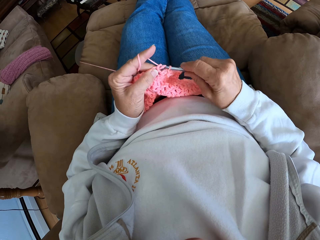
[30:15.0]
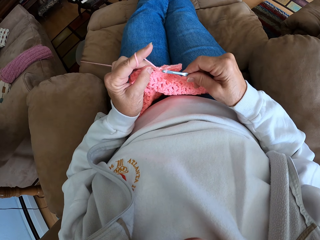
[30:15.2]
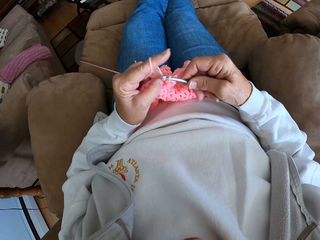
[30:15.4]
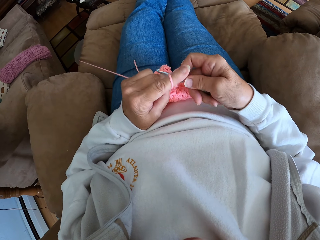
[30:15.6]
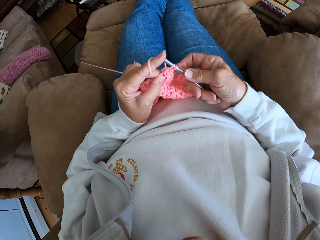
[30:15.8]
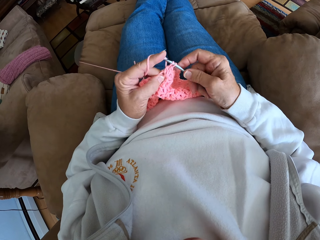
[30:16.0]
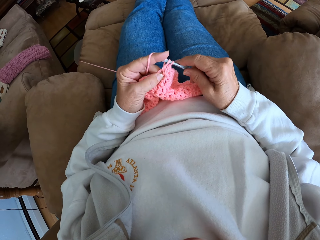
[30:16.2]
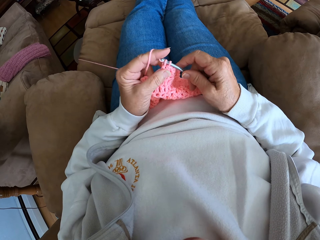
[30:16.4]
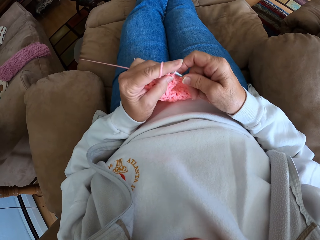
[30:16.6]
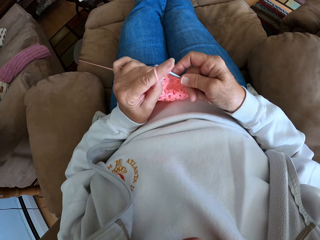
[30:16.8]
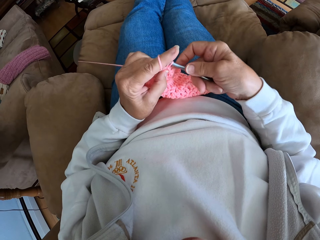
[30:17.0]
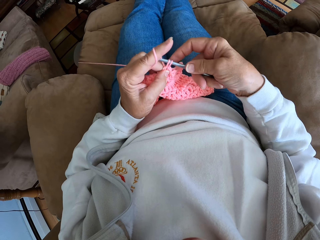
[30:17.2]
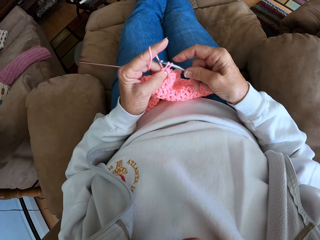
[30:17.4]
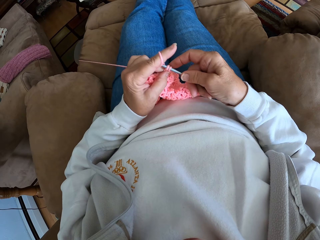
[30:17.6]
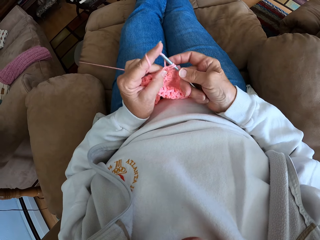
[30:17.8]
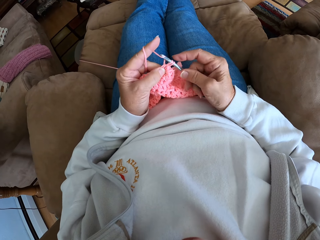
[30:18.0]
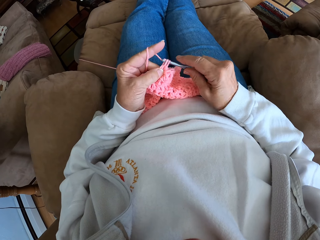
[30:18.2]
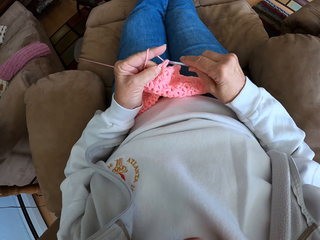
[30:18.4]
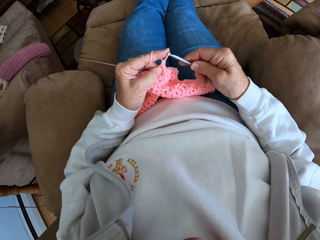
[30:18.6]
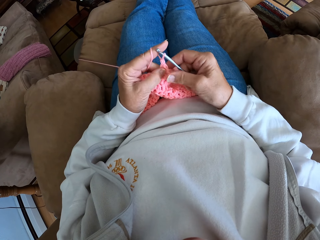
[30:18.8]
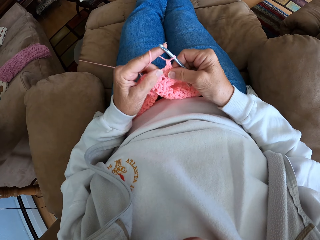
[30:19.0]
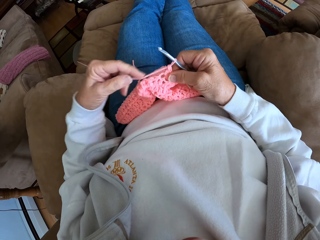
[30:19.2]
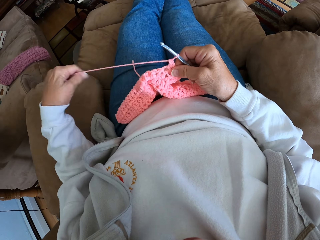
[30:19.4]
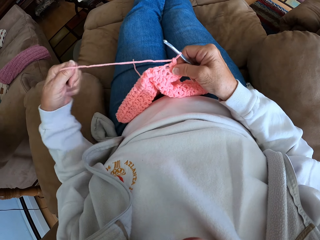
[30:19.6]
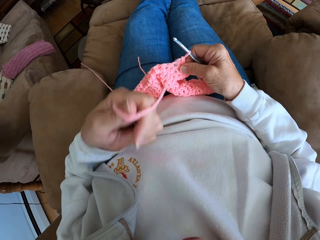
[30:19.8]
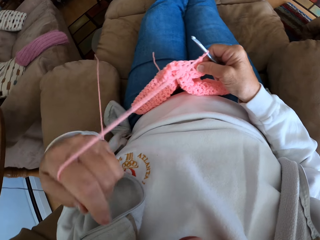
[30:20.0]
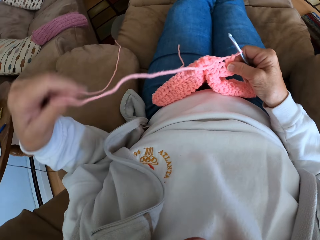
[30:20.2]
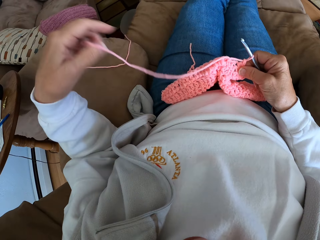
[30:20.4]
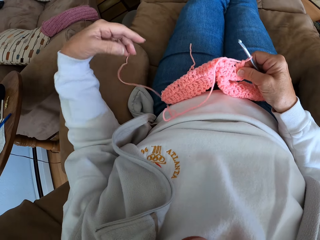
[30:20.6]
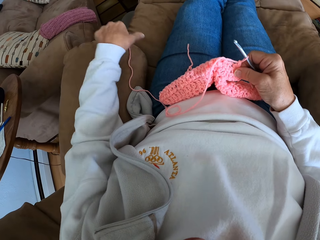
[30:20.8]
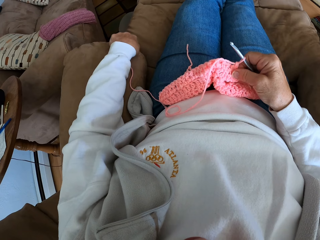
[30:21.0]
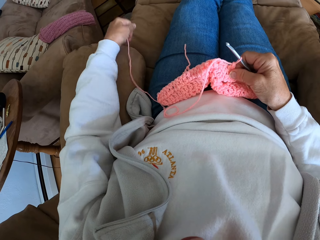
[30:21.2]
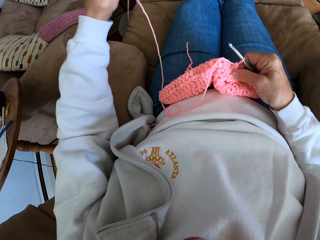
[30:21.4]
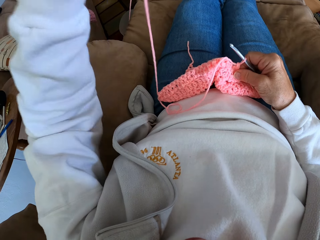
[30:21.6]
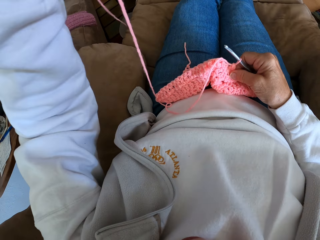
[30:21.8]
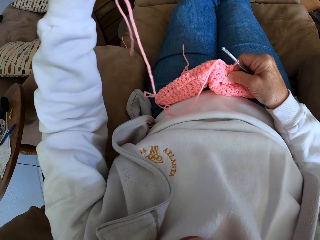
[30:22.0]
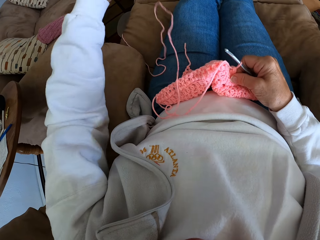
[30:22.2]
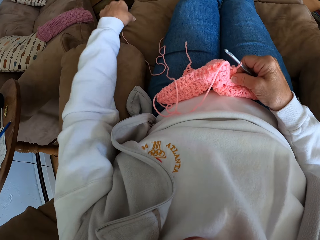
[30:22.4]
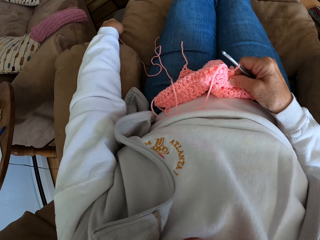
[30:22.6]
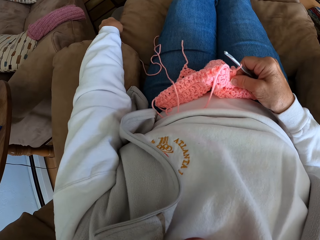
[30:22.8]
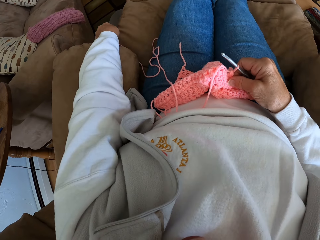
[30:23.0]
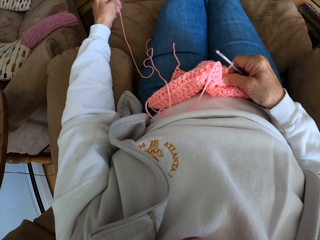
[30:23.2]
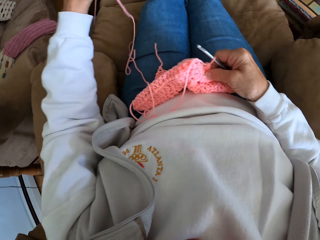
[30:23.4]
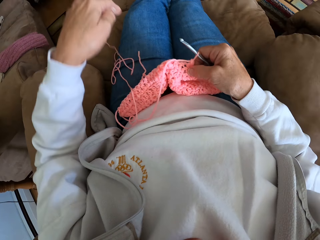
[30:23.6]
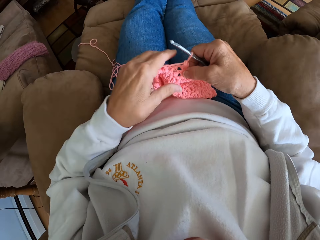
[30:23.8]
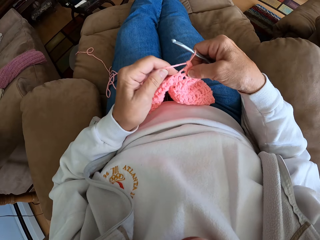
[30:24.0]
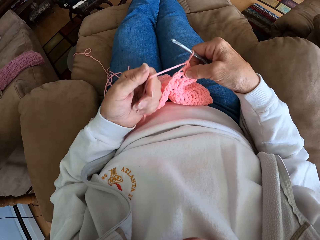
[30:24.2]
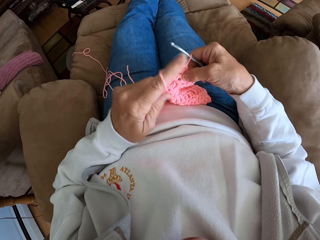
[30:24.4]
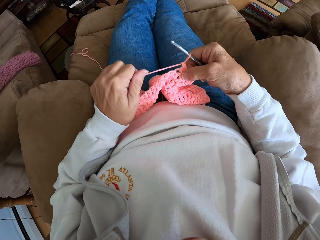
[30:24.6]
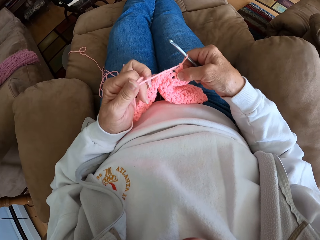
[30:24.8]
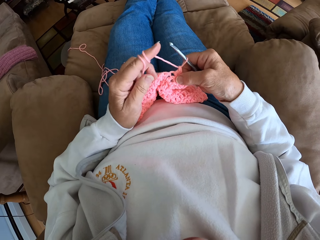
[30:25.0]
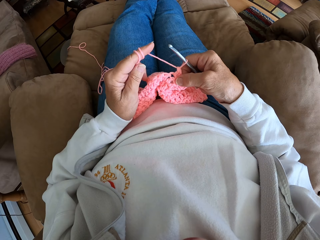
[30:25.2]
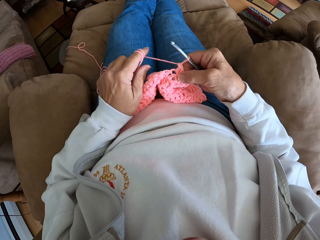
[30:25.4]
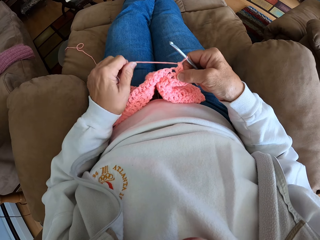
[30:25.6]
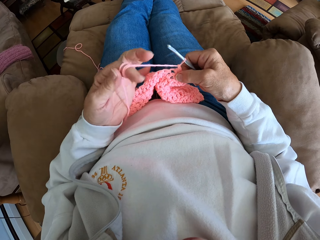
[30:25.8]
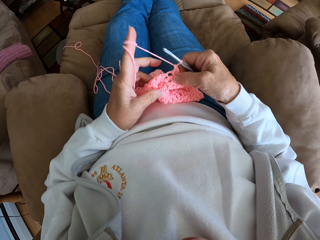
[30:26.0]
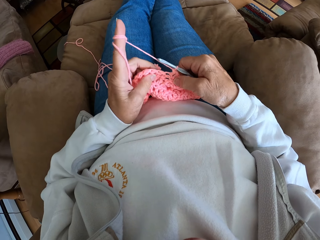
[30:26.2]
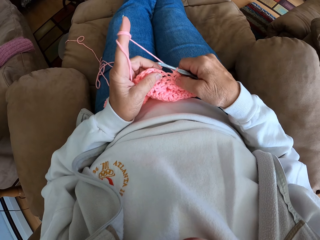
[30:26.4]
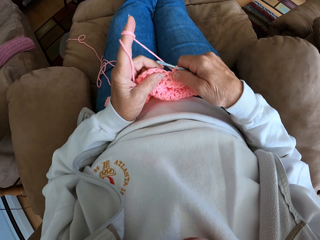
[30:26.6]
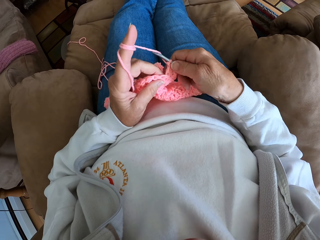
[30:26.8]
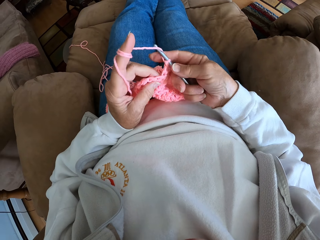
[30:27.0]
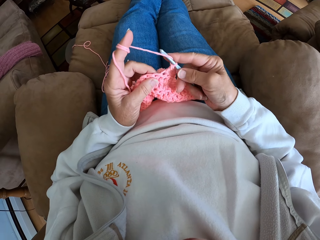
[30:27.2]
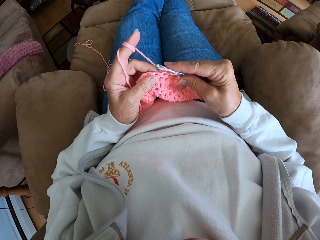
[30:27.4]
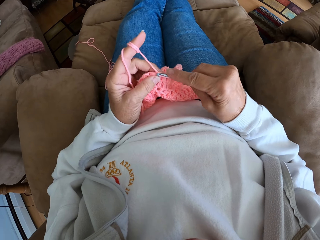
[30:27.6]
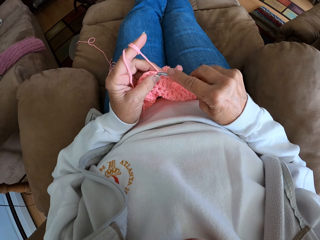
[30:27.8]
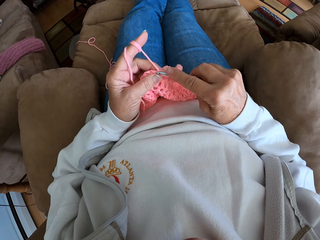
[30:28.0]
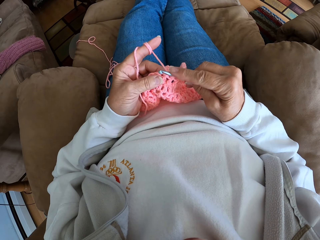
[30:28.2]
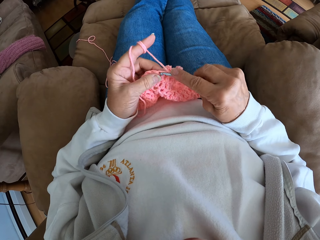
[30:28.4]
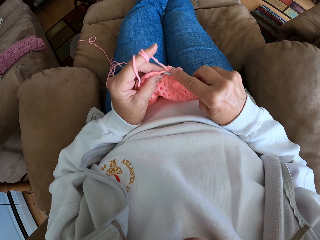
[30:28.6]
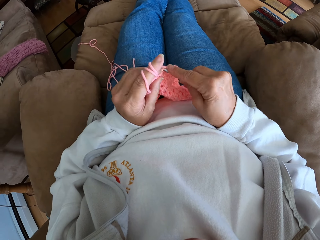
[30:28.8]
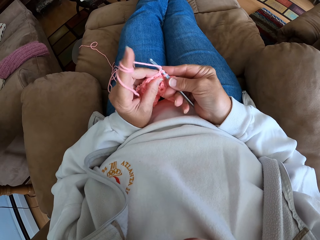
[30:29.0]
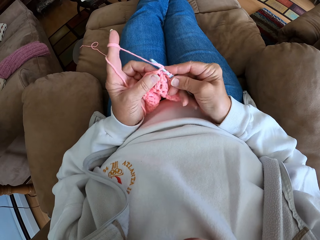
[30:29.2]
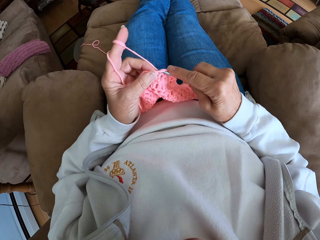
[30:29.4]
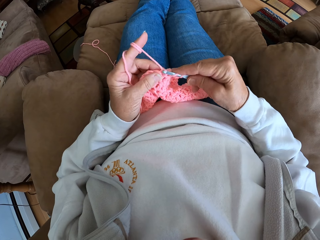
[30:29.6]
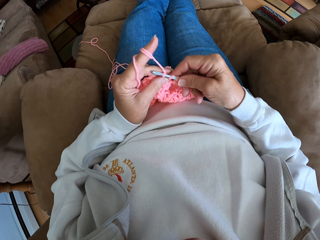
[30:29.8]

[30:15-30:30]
The camera wearer adjusts the yarn. She drags the yarn up. She adjusts the yarn with her hands. She knits the cloth. She crochets the yarn.

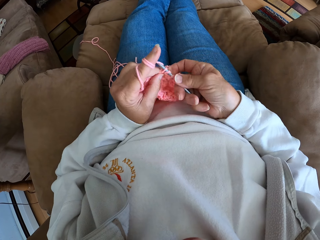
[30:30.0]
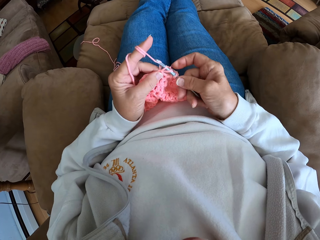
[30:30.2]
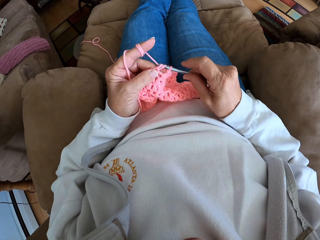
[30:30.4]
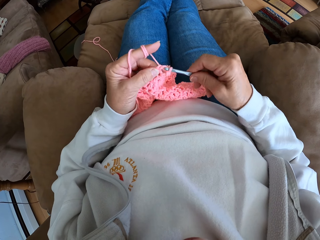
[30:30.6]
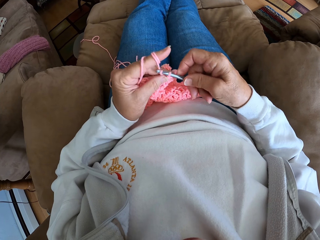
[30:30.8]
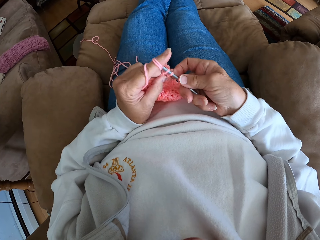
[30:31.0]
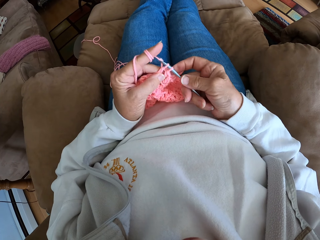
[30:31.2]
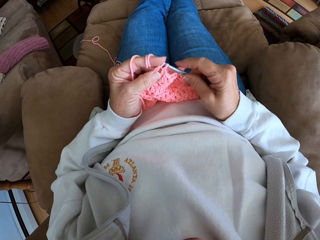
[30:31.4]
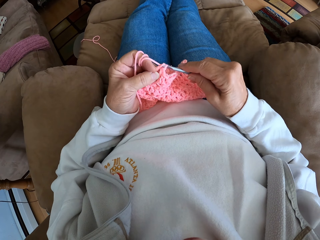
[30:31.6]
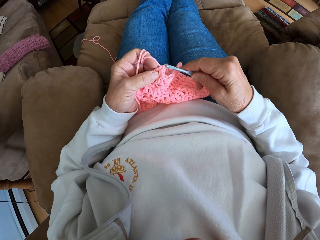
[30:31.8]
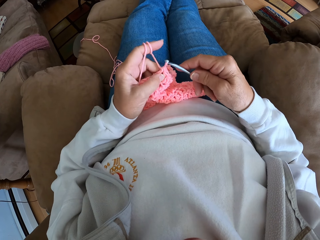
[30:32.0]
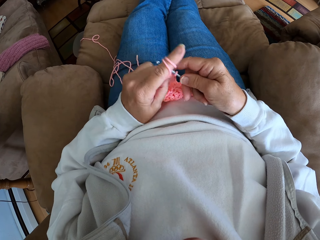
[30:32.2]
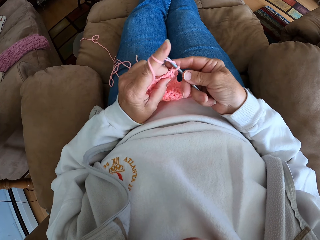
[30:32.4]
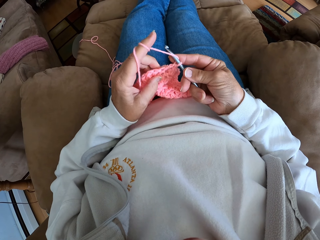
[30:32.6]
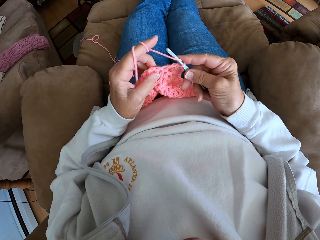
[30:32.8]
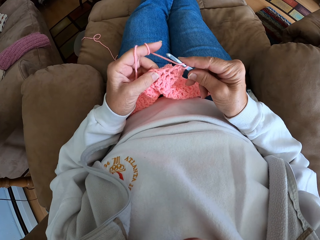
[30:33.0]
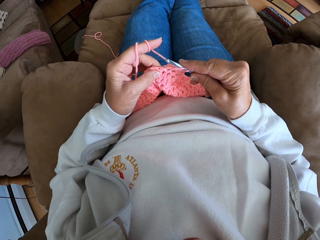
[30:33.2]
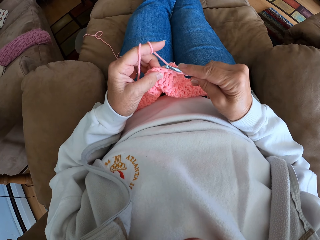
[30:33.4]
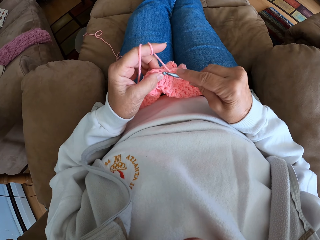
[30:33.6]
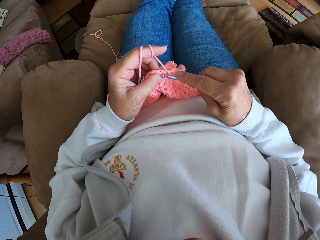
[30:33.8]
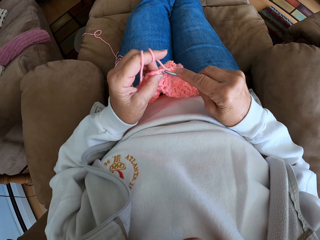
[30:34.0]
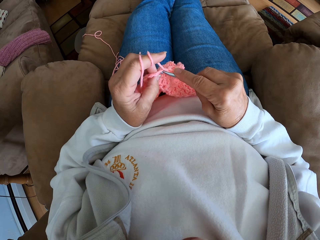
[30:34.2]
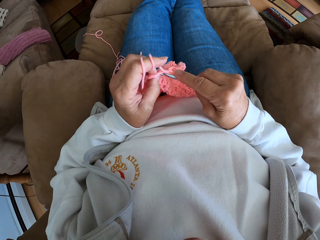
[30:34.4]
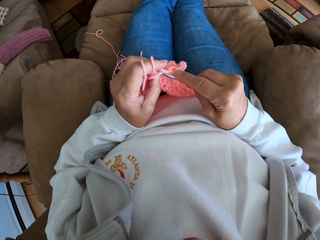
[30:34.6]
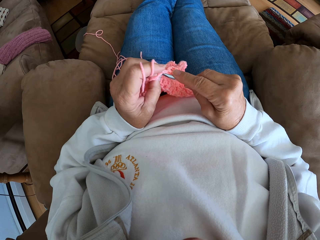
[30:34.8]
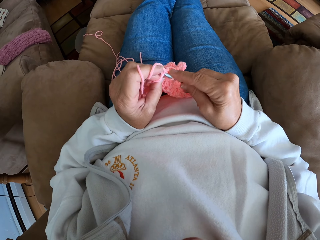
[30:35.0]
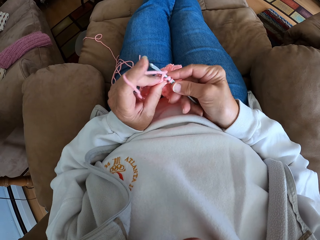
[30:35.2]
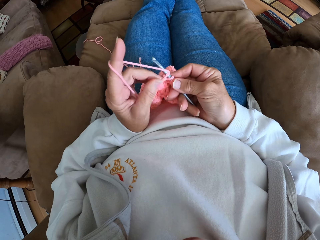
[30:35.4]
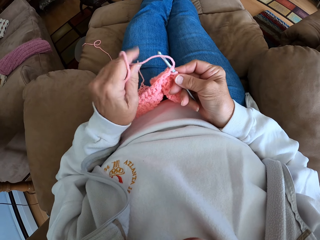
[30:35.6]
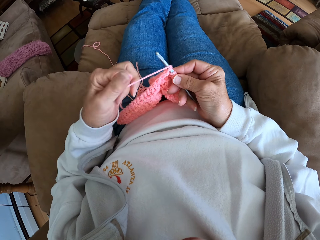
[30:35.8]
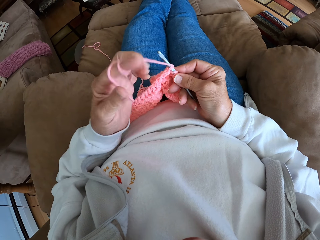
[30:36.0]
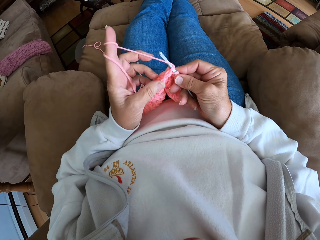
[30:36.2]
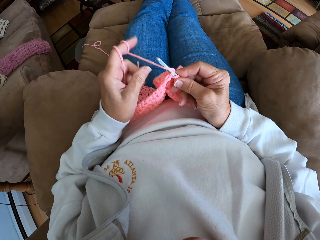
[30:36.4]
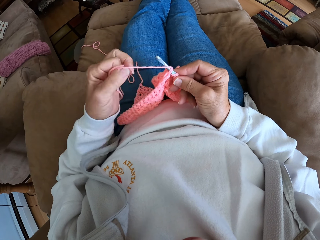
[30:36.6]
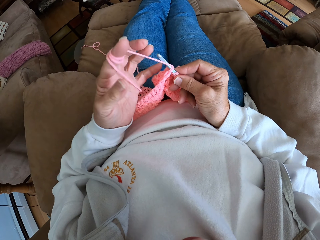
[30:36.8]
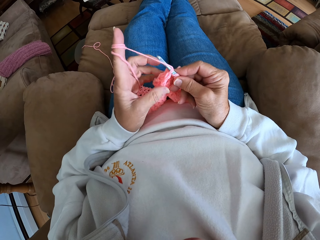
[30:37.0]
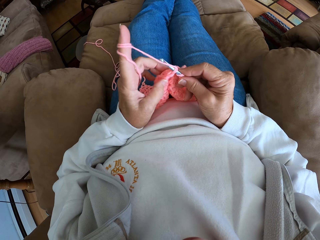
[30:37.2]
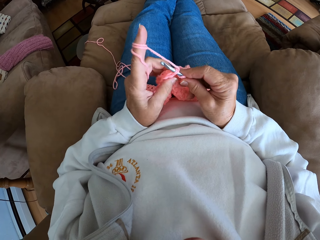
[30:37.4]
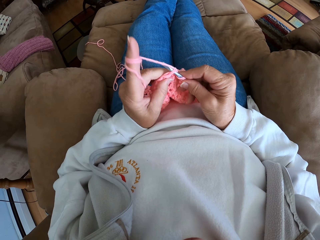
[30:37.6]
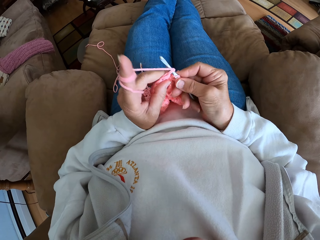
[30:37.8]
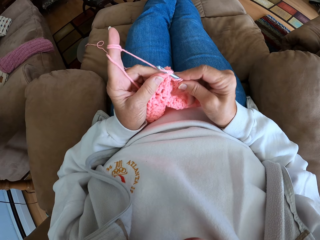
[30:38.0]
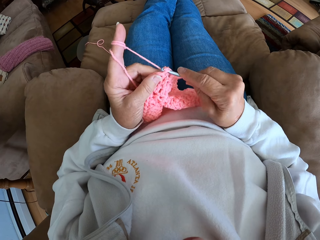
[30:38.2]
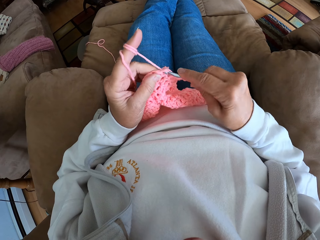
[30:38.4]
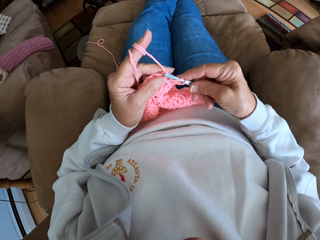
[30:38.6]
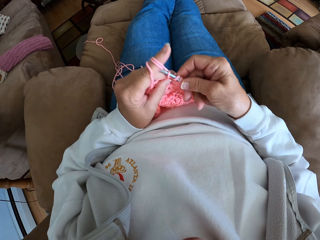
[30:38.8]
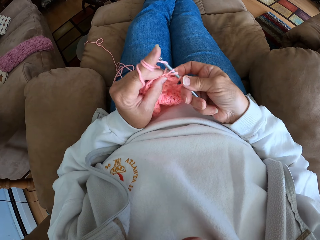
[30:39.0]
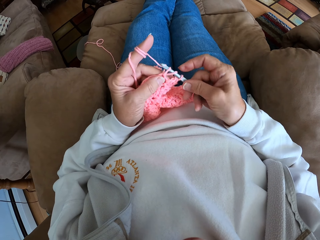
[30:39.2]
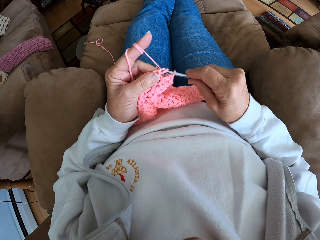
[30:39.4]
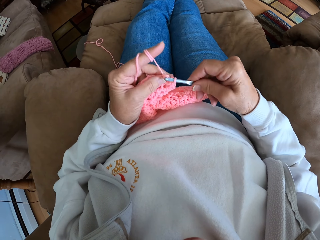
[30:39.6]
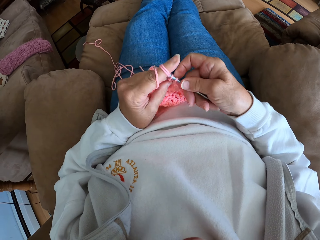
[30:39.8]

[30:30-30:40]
The camera wearer adjusts the yarn with her hands. She crochets the yarn.
